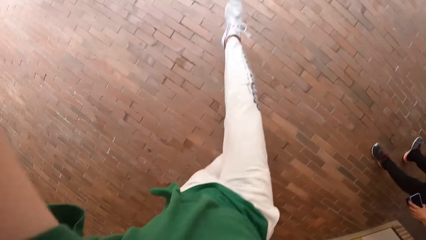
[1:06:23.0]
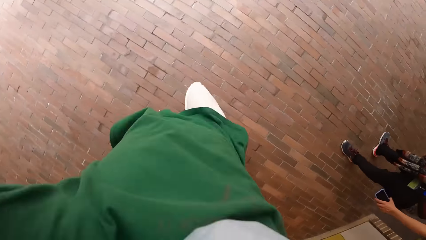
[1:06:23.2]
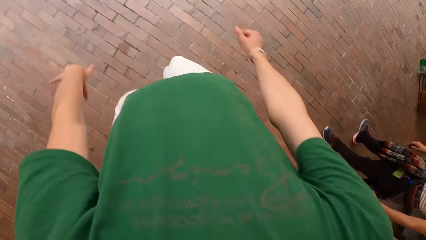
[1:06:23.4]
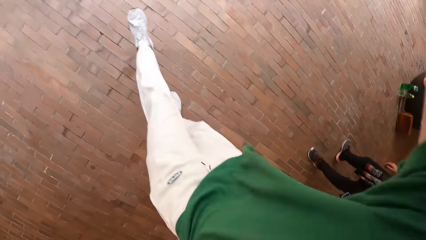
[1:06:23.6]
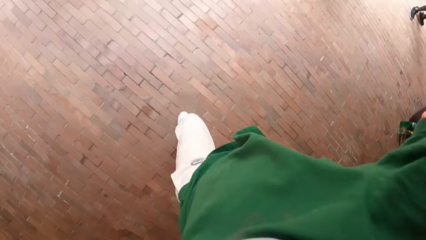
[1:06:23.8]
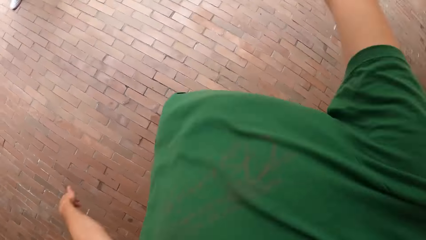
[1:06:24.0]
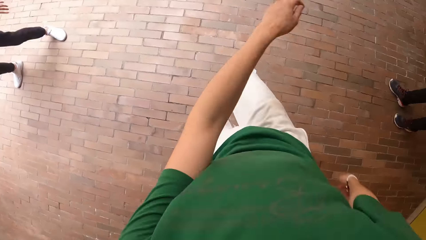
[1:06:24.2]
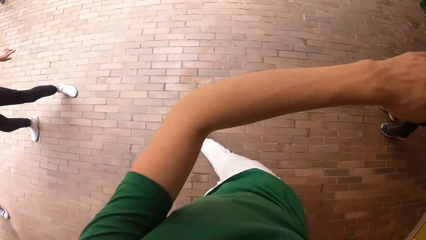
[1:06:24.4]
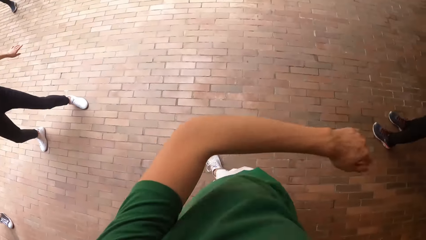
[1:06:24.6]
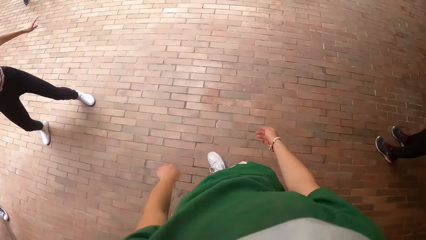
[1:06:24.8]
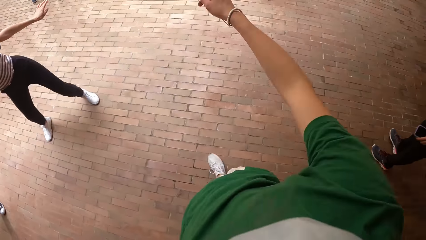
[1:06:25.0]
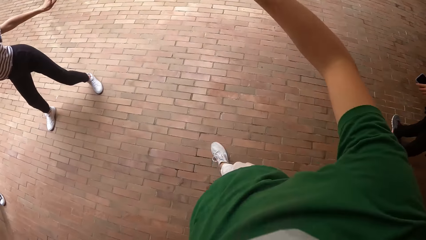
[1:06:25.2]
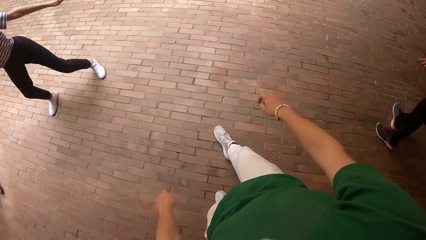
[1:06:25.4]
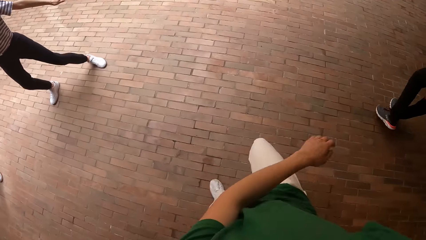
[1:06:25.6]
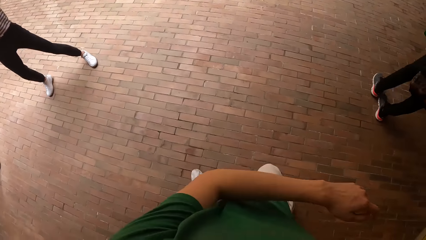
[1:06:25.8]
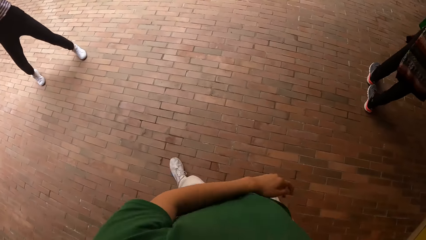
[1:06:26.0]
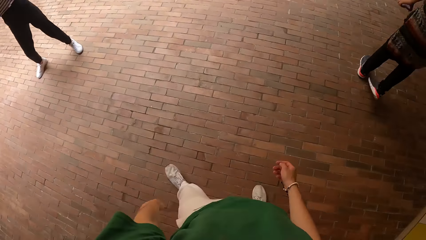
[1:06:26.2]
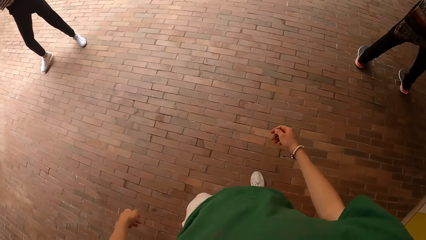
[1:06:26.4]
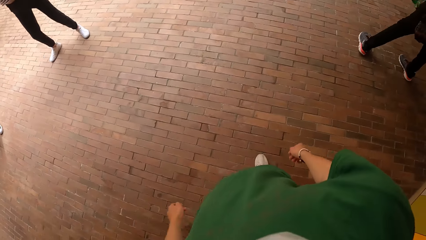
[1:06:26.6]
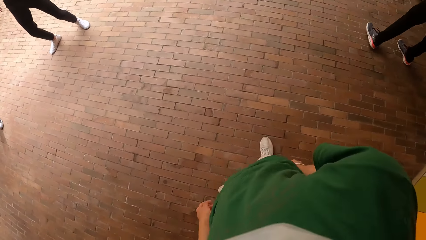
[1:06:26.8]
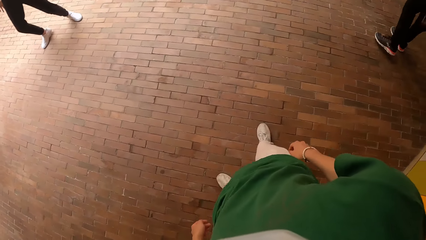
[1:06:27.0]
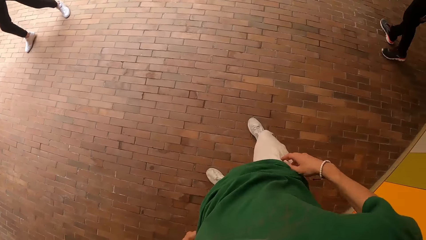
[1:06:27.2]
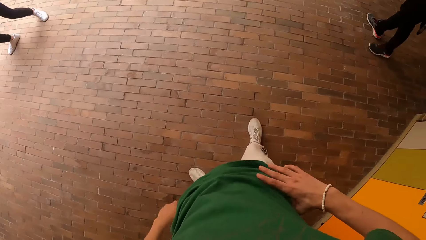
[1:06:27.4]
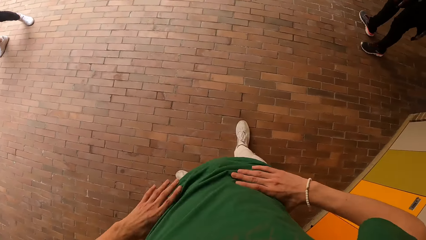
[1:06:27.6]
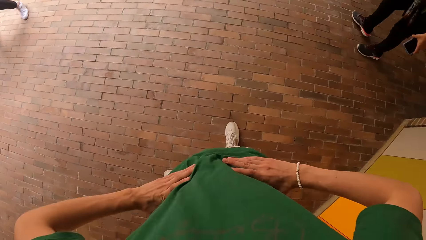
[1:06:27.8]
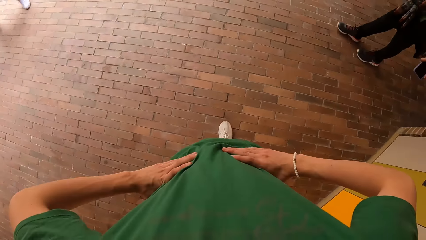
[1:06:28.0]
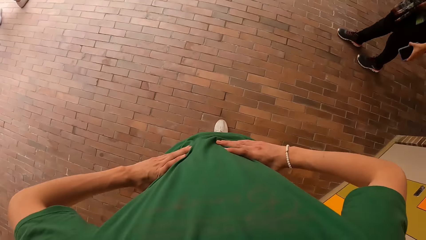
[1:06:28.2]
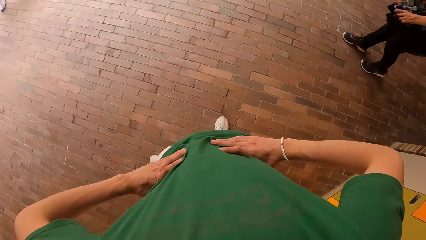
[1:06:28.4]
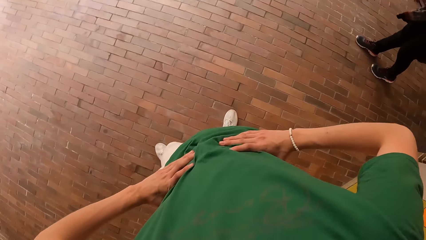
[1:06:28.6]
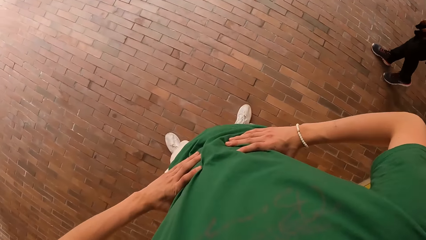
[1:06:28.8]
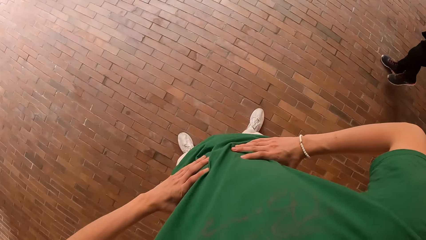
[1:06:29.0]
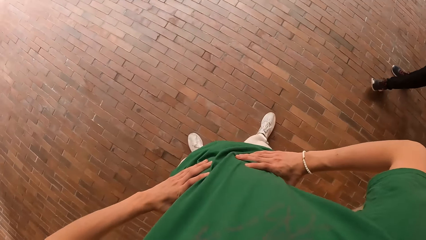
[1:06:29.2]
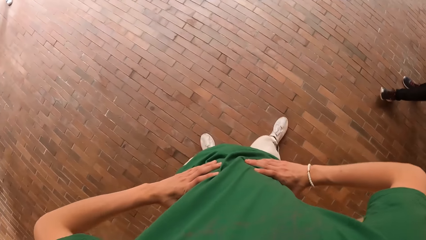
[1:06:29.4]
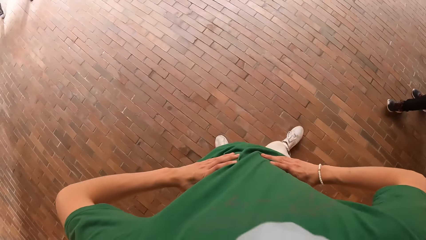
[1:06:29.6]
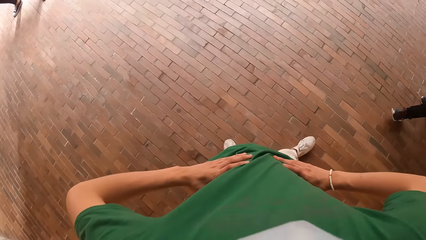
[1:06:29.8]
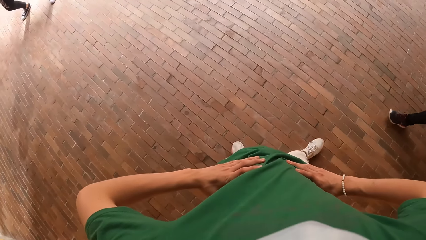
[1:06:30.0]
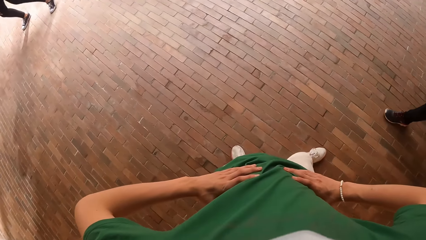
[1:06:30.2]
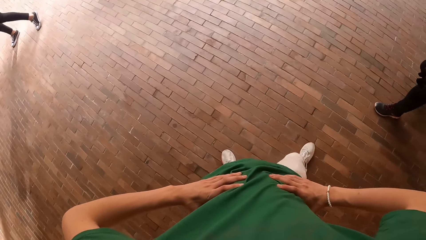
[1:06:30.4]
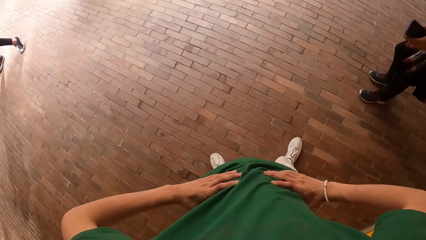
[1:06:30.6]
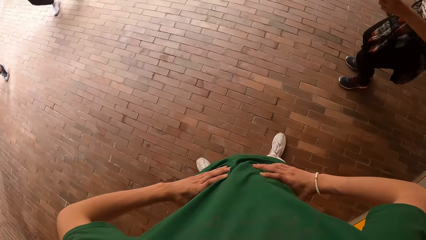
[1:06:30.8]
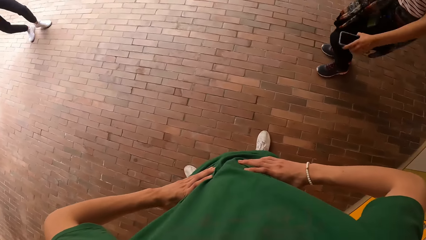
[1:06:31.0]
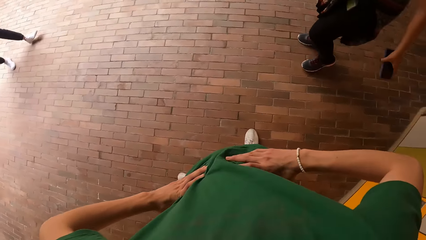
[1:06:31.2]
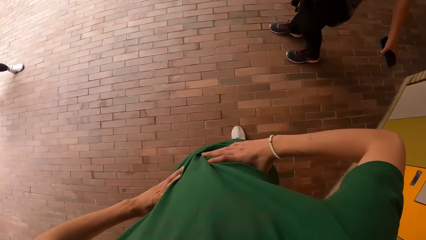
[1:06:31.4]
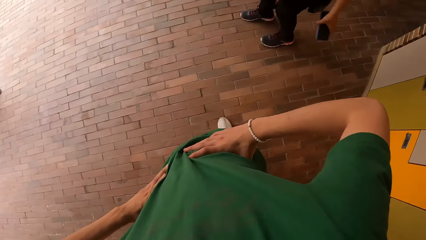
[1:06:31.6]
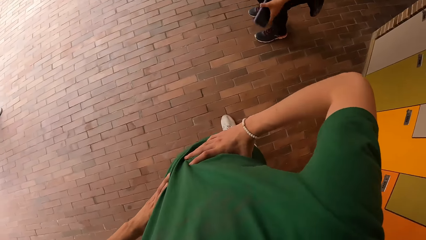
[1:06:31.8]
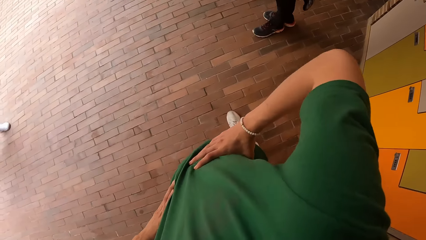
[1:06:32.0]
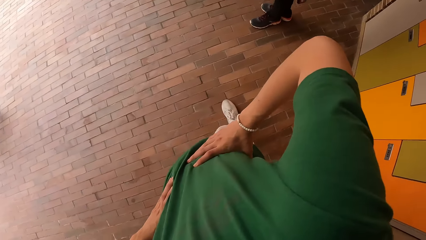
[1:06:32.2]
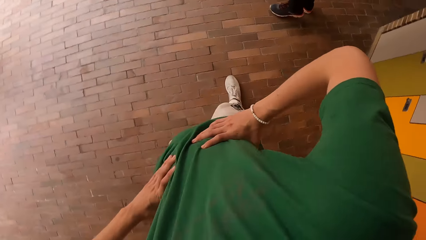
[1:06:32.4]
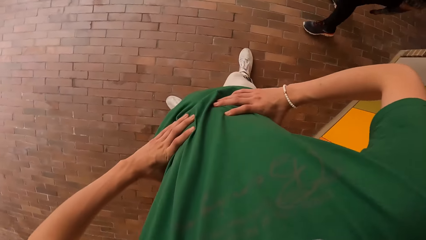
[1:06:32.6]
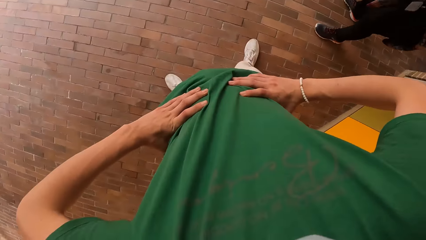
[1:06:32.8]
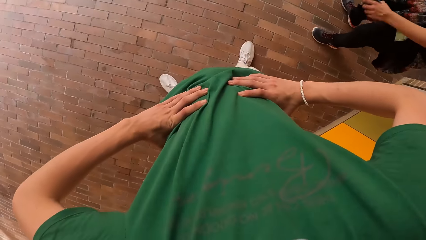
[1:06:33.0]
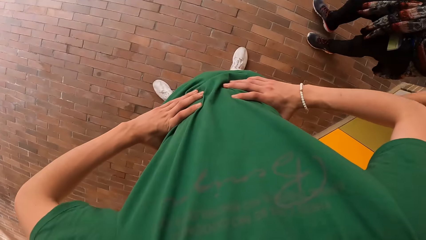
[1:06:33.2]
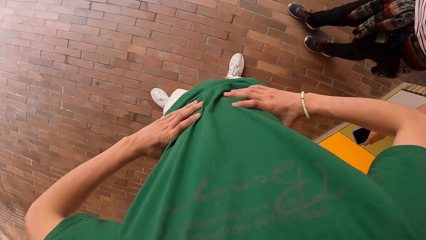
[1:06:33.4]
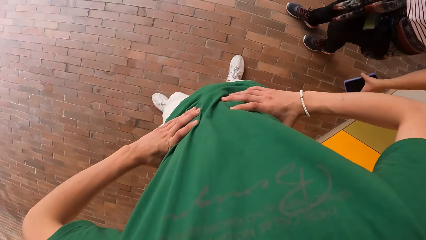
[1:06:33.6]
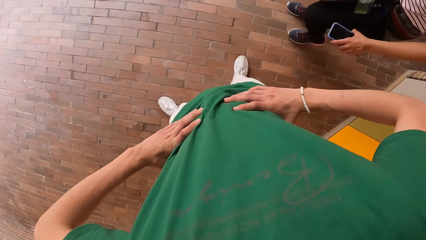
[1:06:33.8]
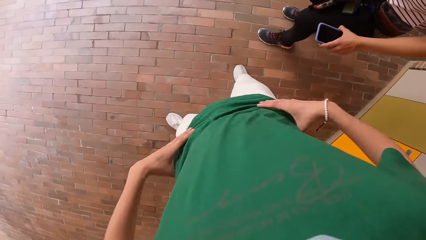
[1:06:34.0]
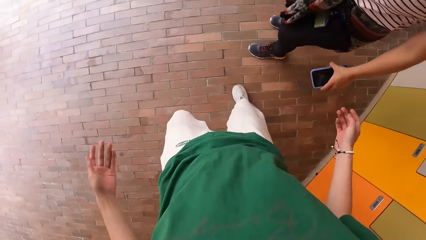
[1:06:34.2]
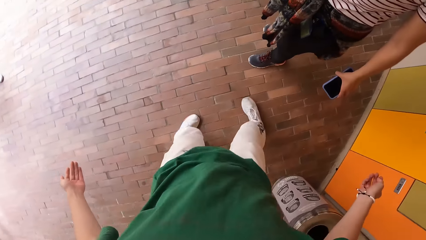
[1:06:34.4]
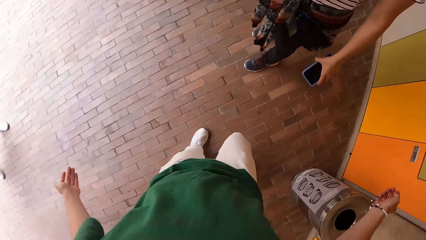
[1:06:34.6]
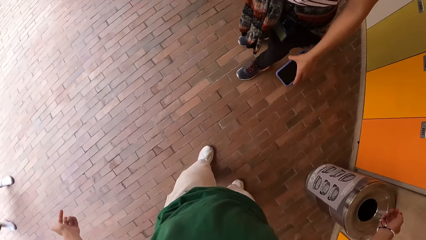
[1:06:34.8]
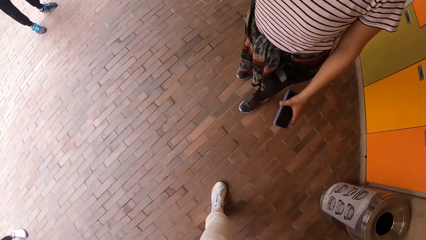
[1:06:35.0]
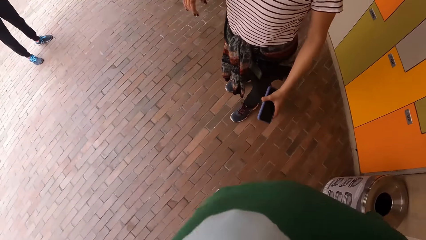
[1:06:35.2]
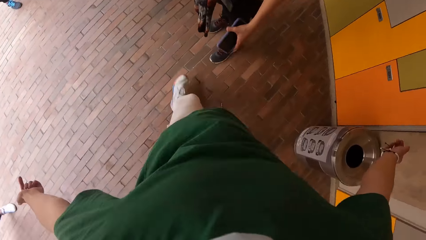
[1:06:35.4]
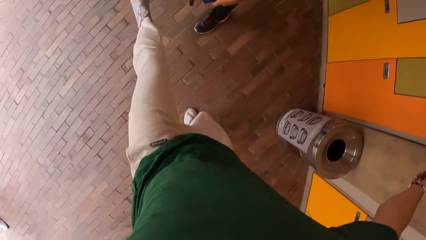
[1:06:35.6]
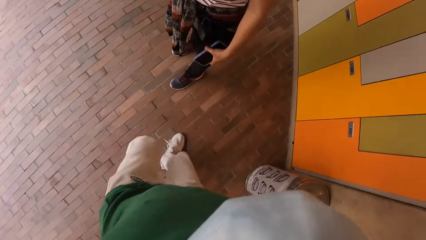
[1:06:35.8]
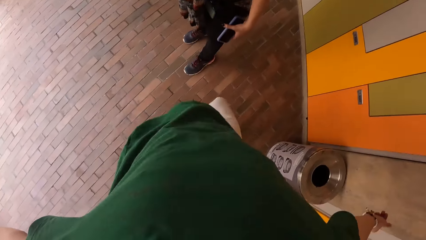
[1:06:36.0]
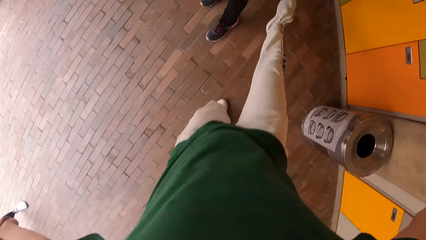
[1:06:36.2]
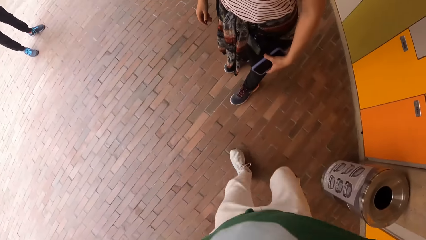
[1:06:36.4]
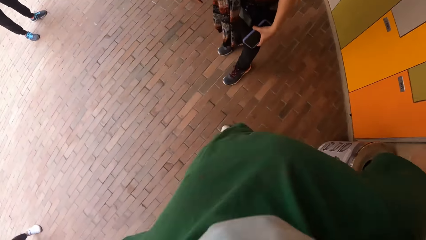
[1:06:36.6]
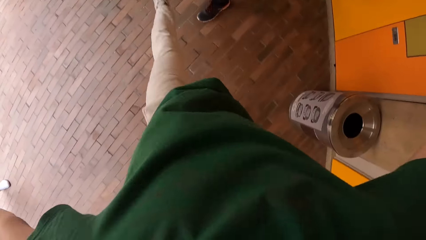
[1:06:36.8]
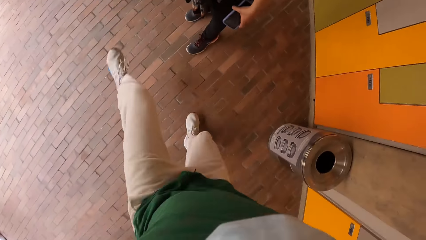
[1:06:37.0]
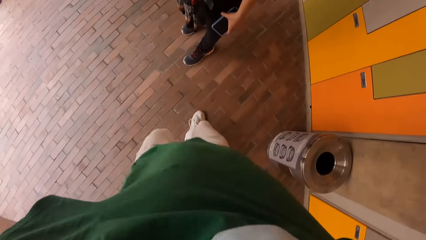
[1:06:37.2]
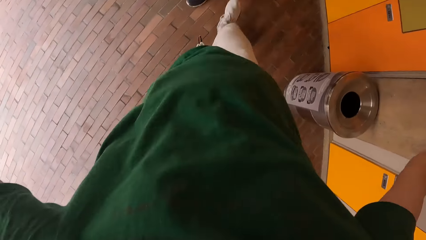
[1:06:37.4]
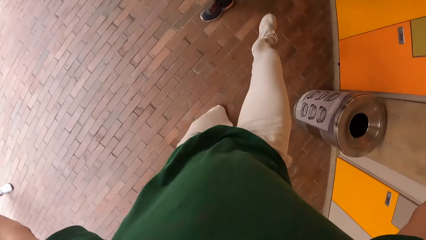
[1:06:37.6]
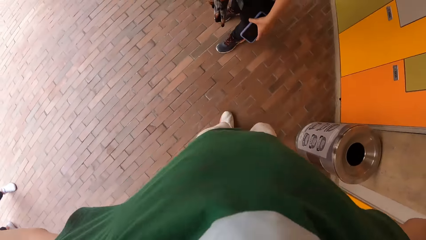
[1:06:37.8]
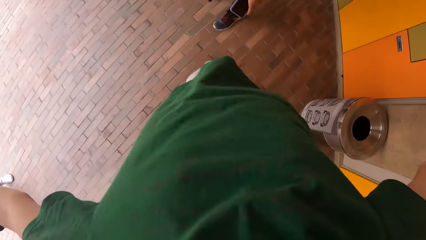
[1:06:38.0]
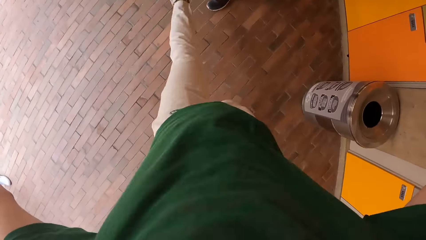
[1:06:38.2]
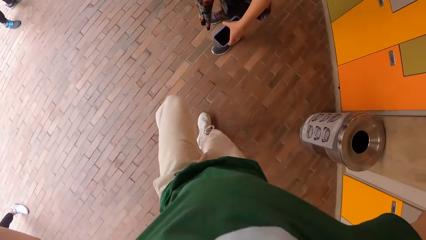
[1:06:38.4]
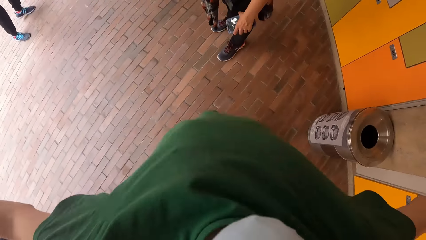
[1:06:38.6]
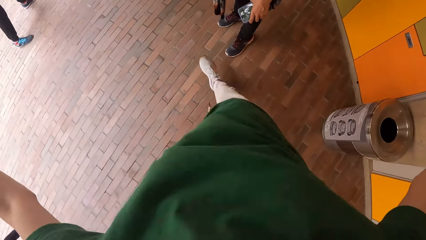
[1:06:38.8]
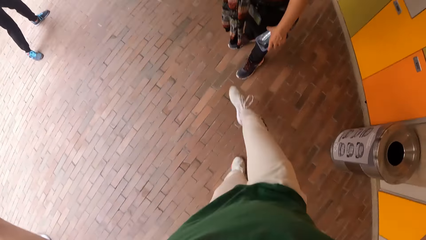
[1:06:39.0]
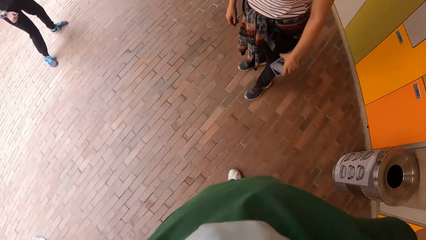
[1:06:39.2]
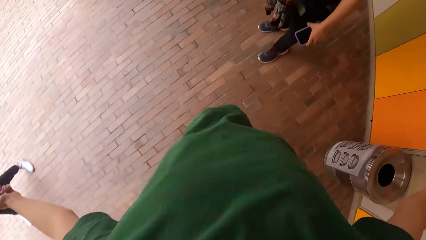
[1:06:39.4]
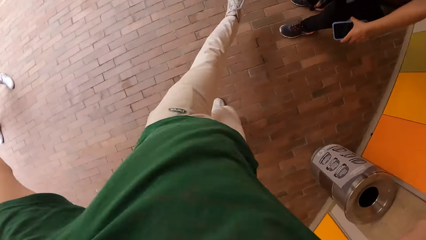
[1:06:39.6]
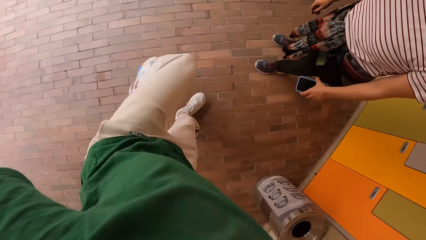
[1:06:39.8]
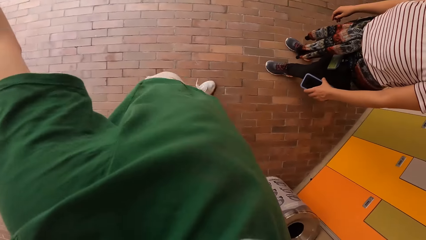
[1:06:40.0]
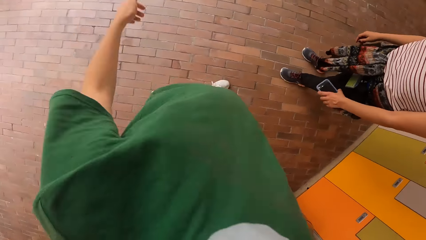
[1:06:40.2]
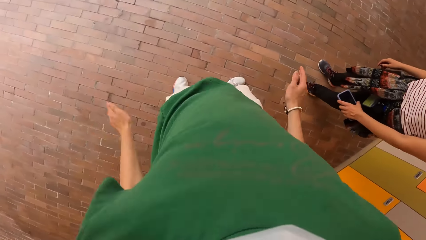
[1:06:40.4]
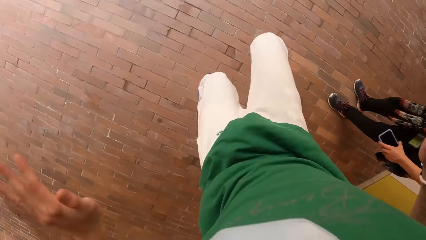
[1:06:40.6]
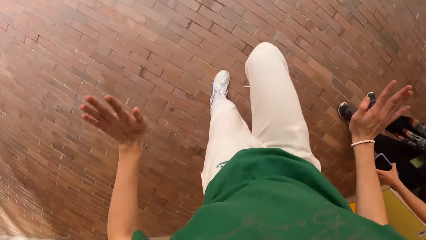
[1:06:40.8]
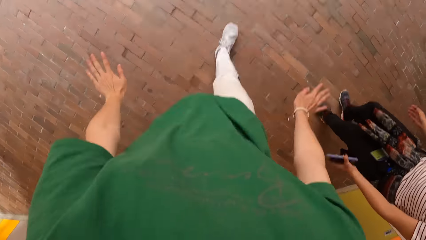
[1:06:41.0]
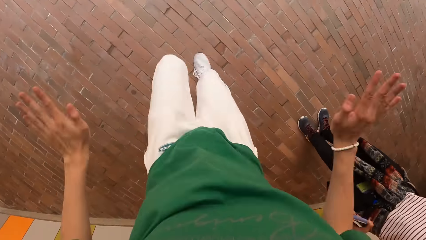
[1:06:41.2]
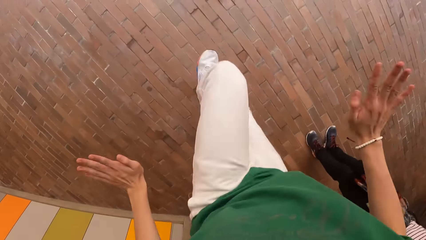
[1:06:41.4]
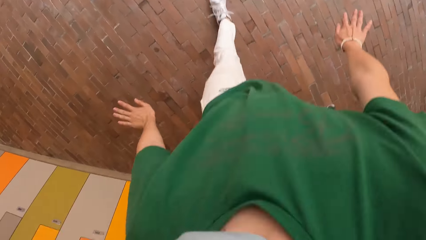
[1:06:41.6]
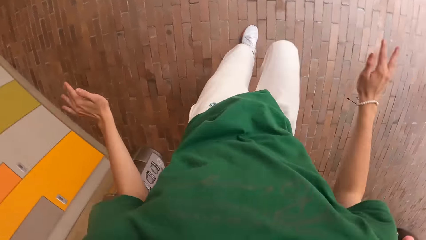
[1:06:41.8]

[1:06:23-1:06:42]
A woman dances. The camera wearer holds the waist. Another woman dances. The camera wearer dances on the floor.
